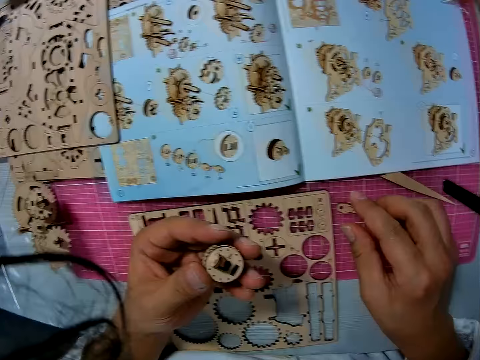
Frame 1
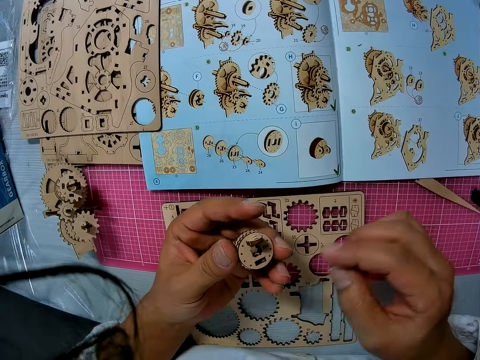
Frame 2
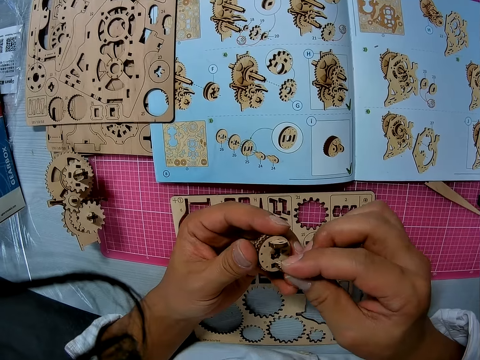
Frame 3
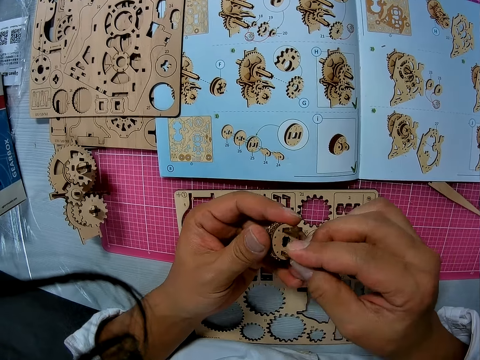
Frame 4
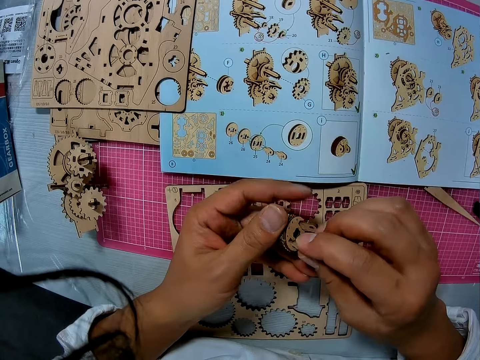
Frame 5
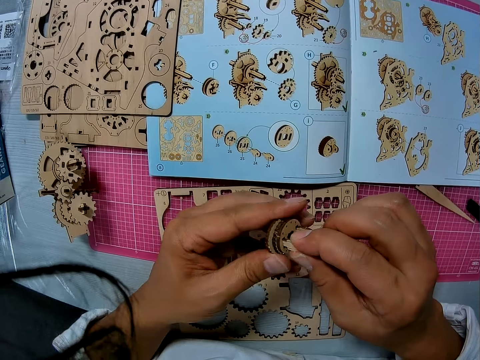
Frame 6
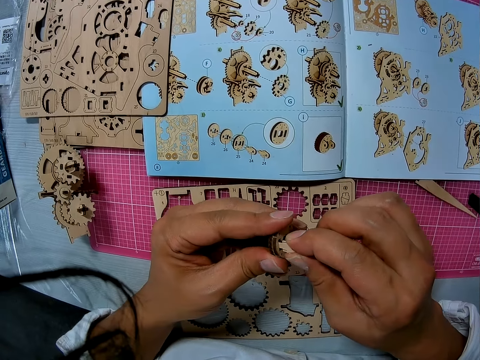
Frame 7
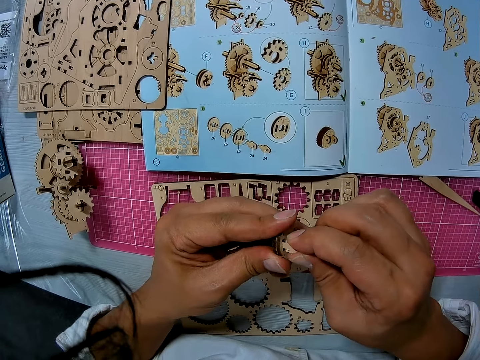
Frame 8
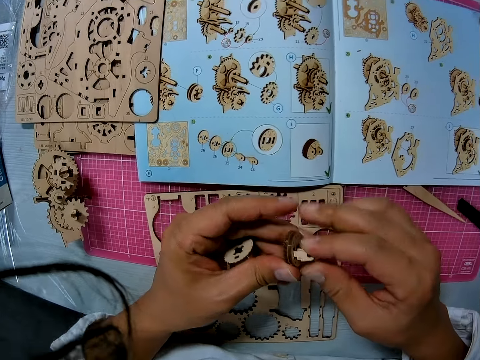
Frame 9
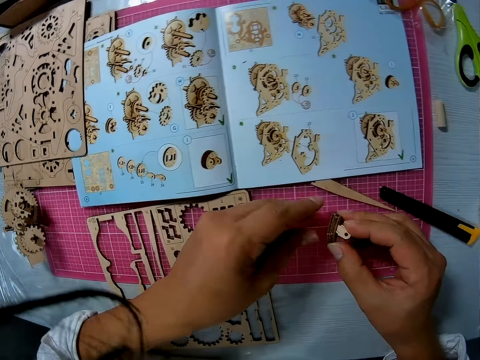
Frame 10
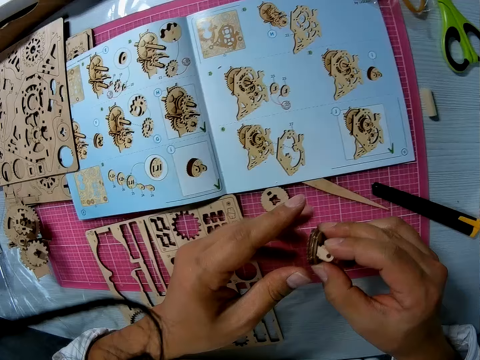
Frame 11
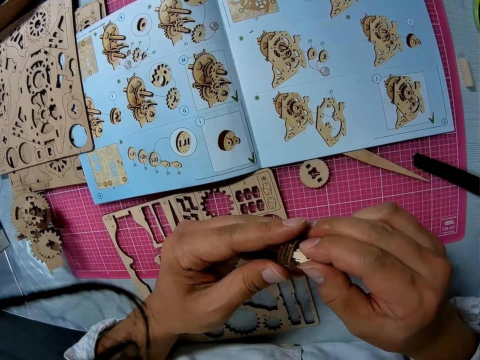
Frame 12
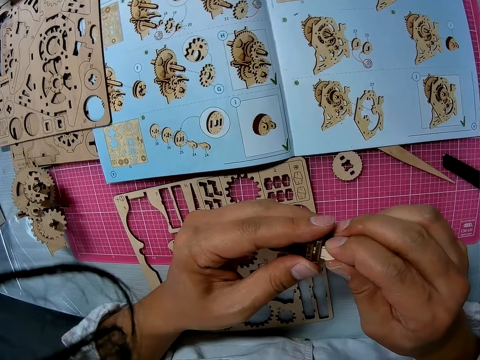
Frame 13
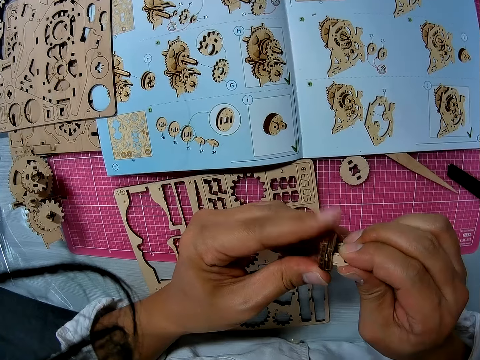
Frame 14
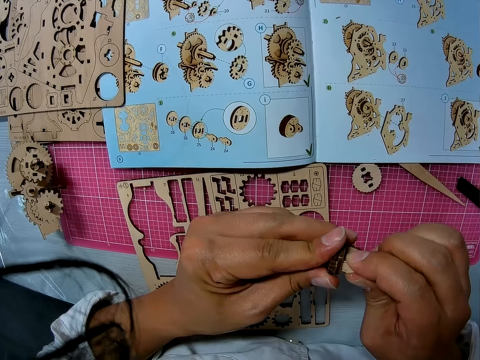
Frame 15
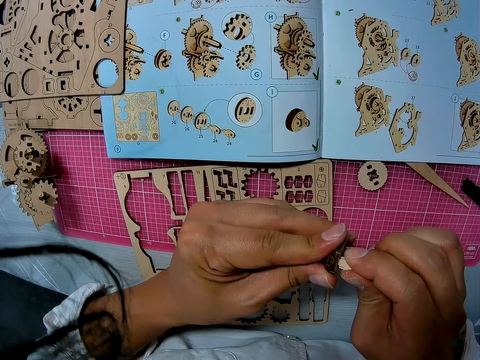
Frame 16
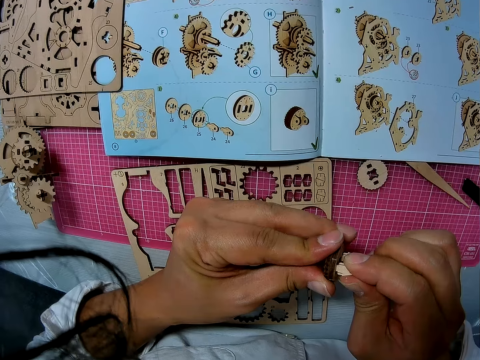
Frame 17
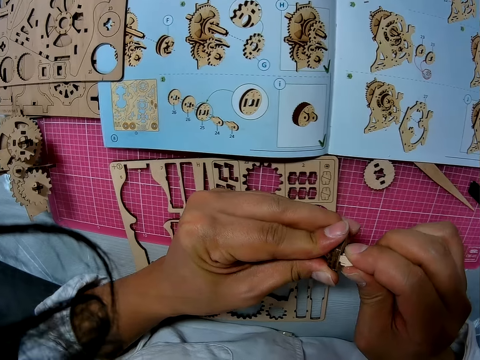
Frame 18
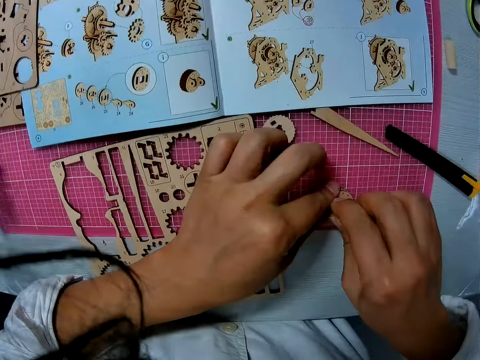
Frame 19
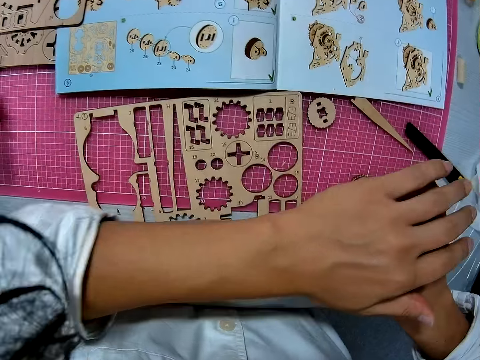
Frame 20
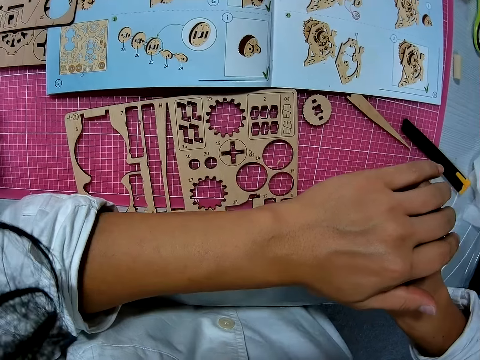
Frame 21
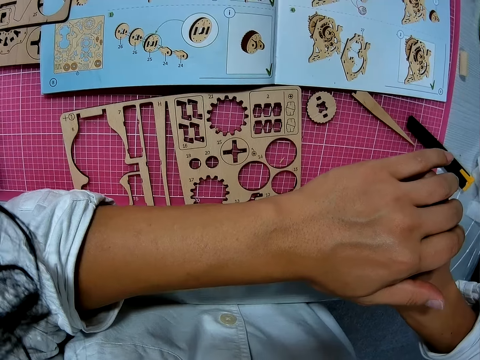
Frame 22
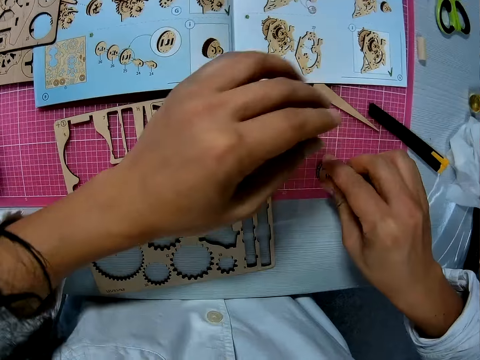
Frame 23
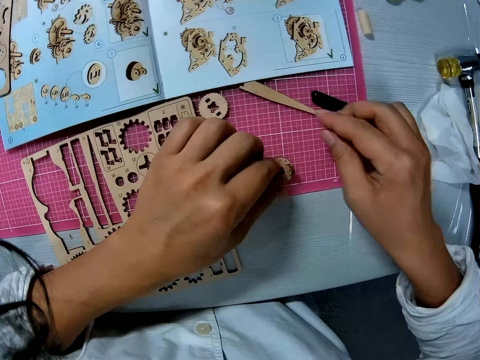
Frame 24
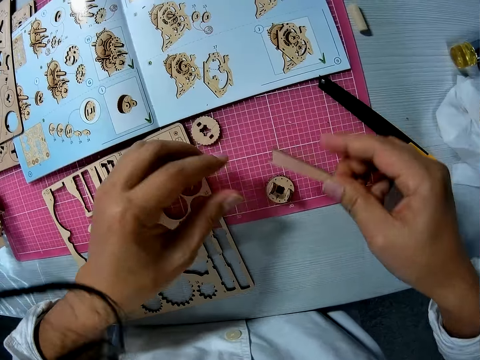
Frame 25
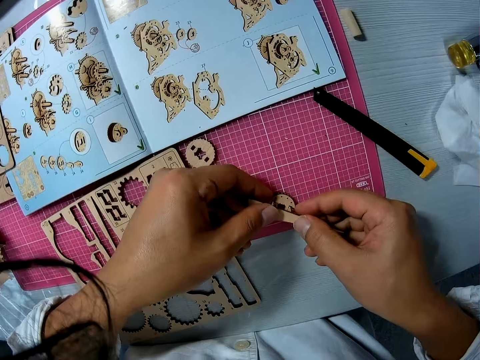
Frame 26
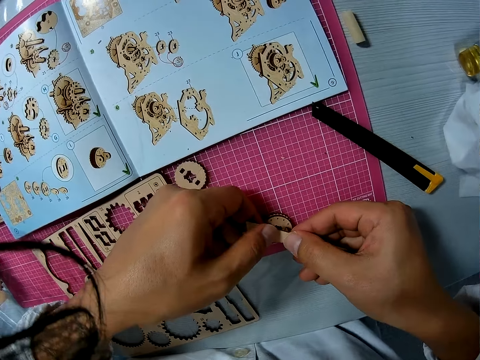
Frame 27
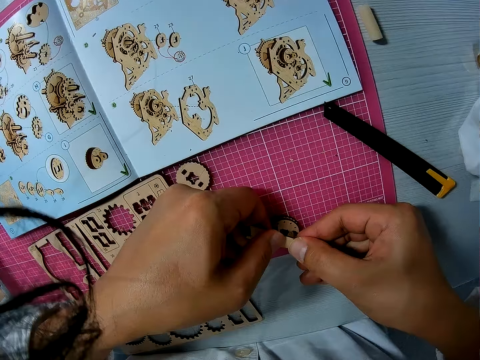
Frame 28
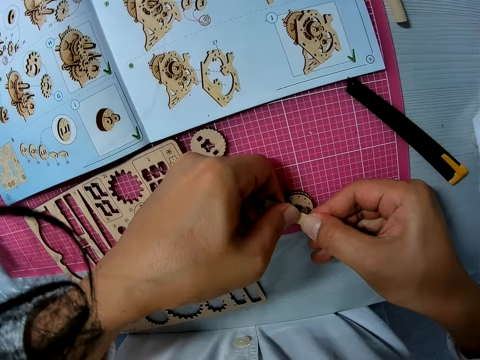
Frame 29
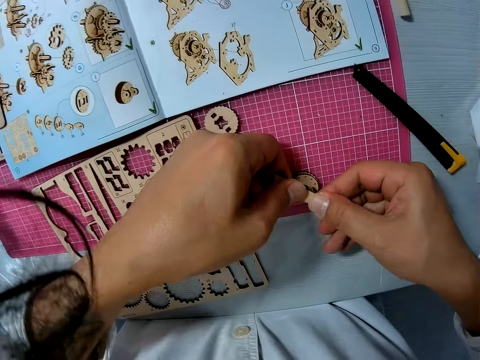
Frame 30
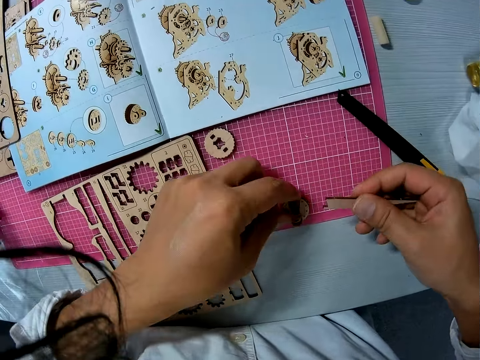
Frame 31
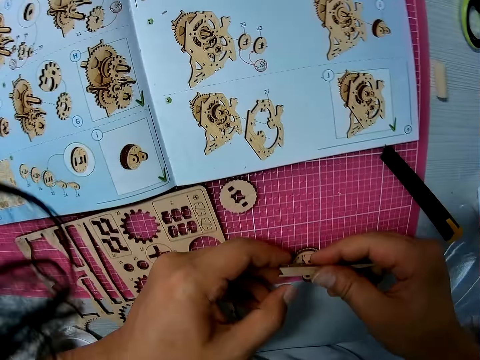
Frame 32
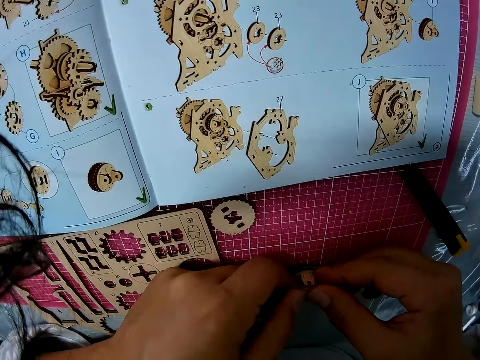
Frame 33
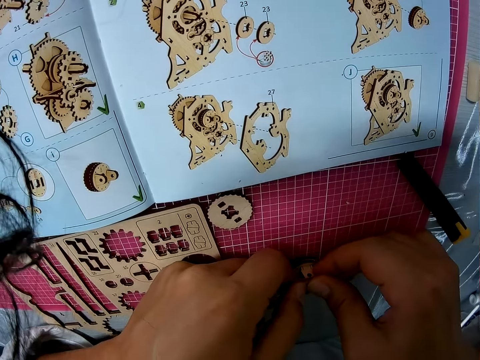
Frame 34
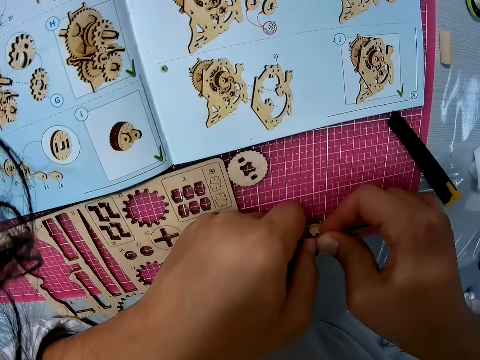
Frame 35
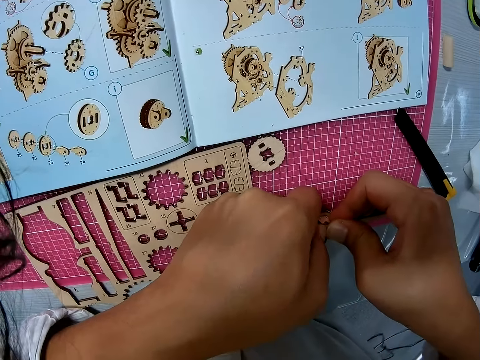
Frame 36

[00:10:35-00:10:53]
The camera wearer picks up the wooden stem gear part on the table with his right hand. He fixes it to the objects in his left hand. He puts the wooden stem gear part on the cutting mat from his left hand. He fixes the remaining objects in his hands together. He puts the wooden stem gear part on the cutting mat with his right hand. He applies pressure to the object on the table with both hands. He picks up a small piece of stick from the table with his right hand. He applies pressure to the object on the table with the stick using both hands. He connects the wooden stem gear part. He moves the wooden stem gear part. He connects the wooden stem gear part.

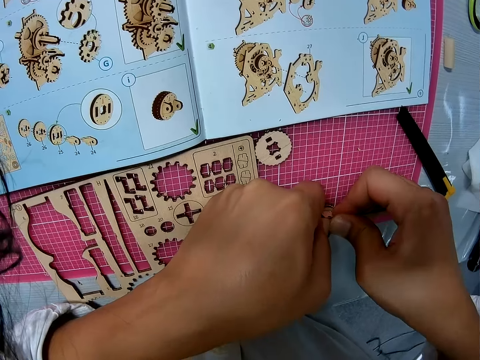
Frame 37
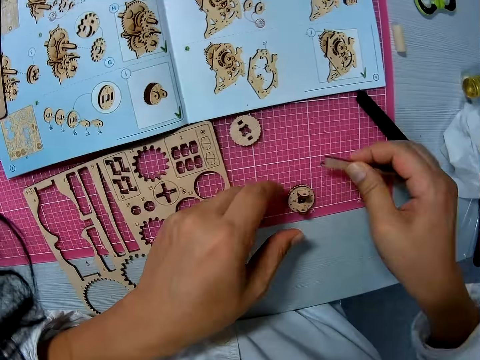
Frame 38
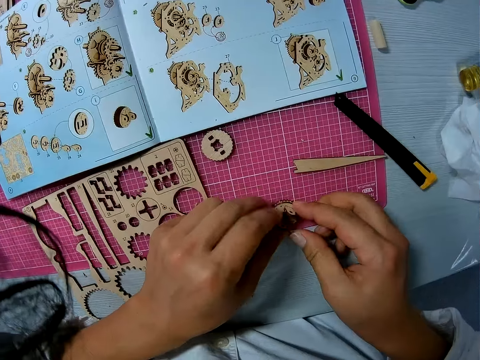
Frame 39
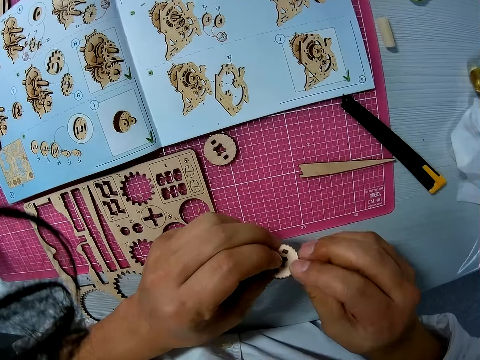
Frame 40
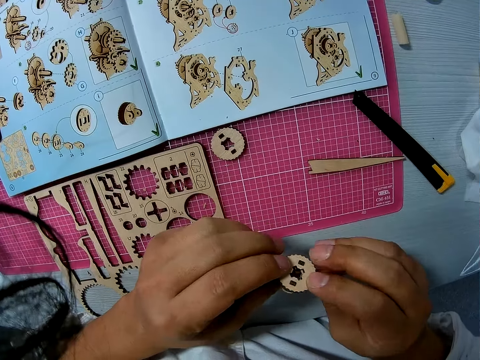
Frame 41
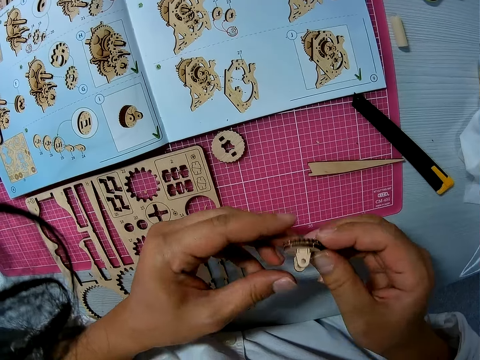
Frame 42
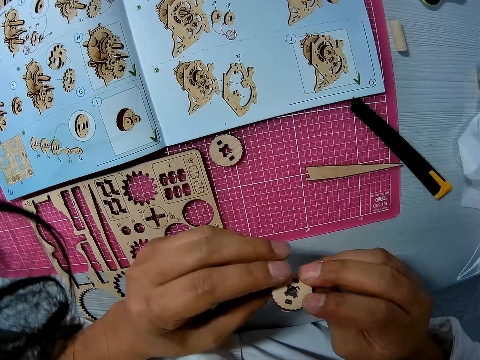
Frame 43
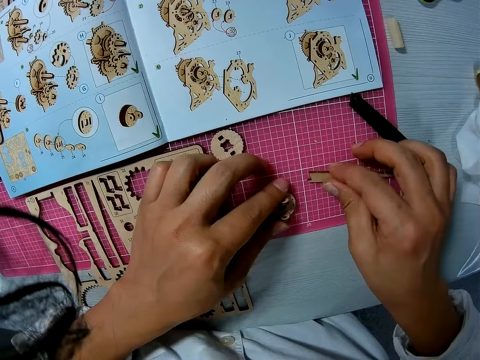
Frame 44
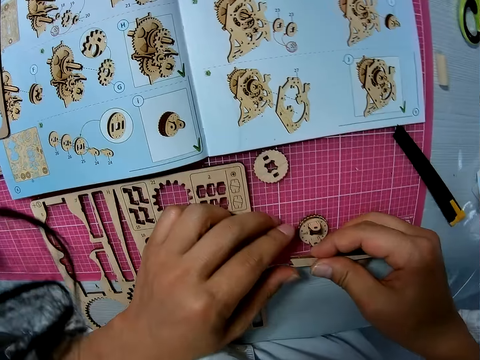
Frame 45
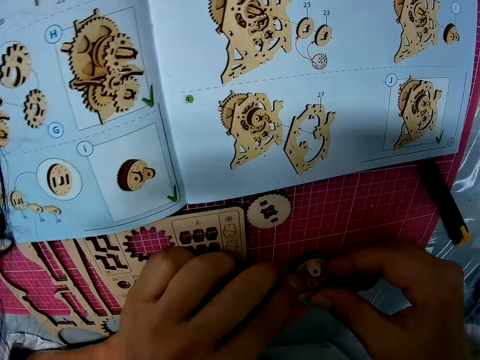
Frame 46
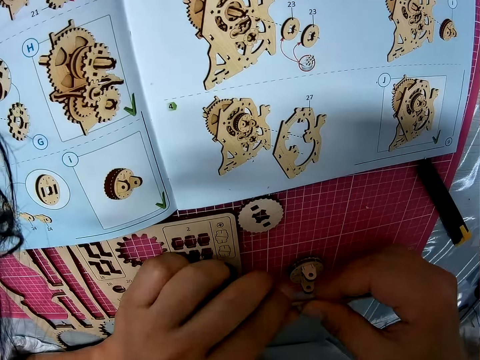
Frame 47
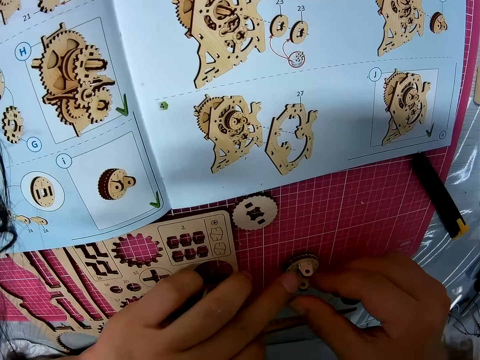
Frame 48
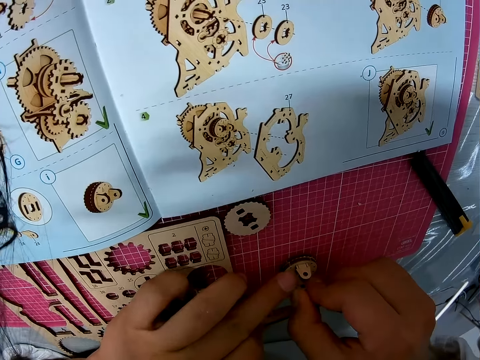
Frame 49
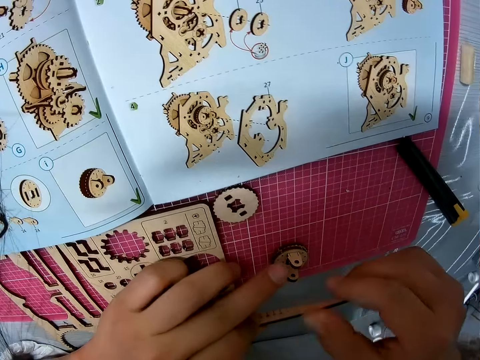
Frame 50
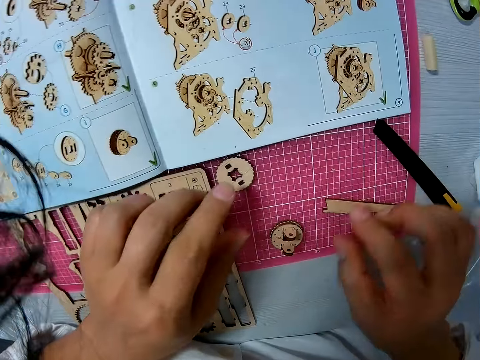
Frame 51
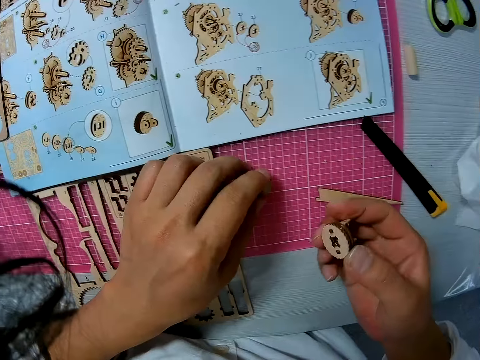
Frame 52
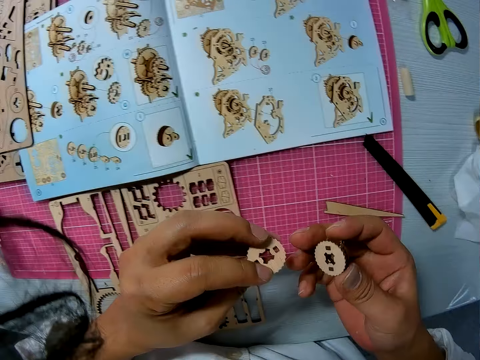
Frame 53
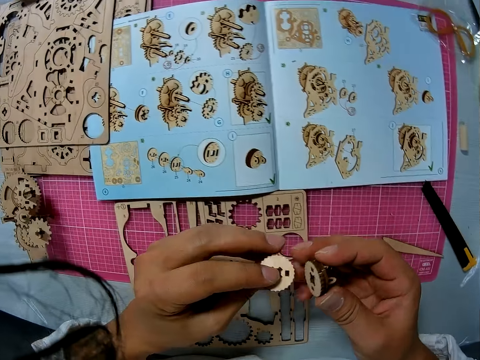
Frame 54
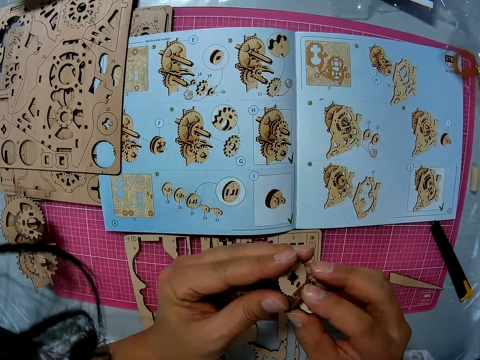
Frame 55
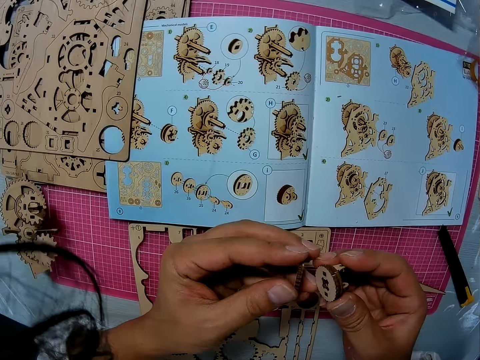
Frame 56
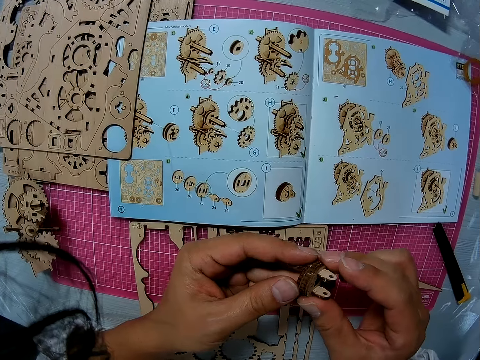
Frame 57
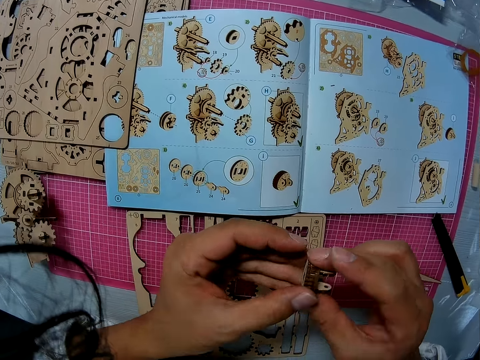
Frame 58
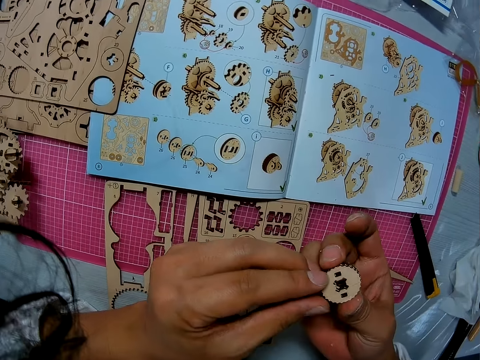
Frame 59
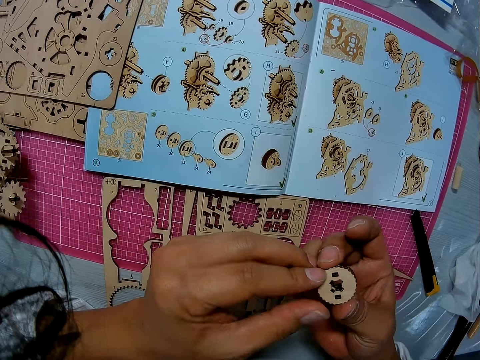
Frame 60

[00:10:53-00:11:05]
The camera wearer drops the stick on the table with his right hand. He picks up the object or wooden stem gear part from the table with both hands. He looks at the wooden stem gear part. He picks up the wooden stem gear part. He puts the wooden stem gear part on the cutting mat. He picks up the small piece of stick from the table with his right hand. He applies pressure to the object on the table with the stick using both hands. He checks the wooden stem gear part. He drops the stick on the table with his right hand. He picks up the object from the table with his right hand and another object with his left. He connects the wooden stem gear parts with both hands.
